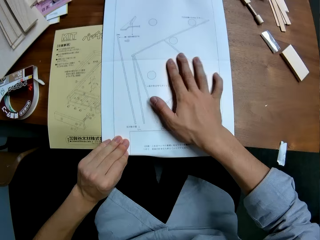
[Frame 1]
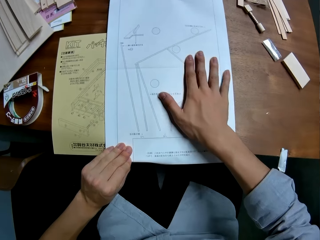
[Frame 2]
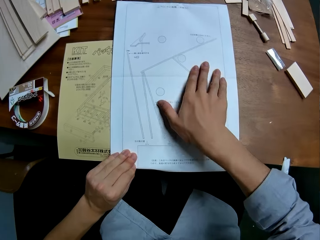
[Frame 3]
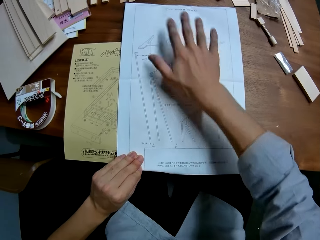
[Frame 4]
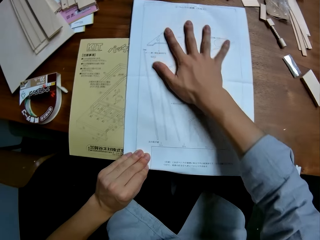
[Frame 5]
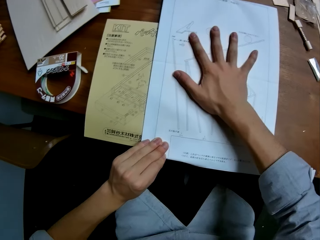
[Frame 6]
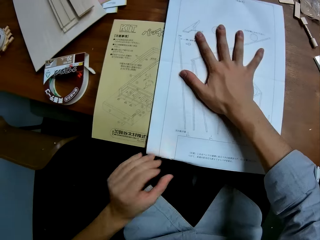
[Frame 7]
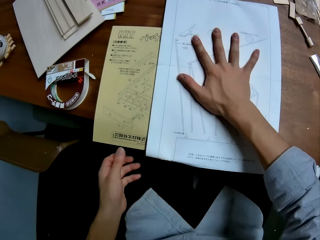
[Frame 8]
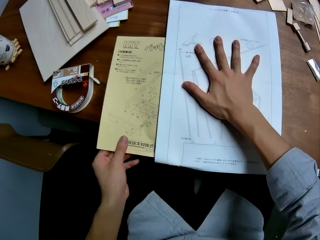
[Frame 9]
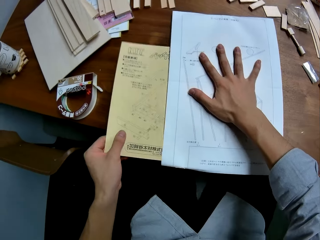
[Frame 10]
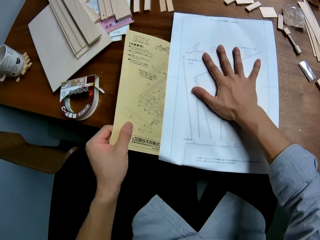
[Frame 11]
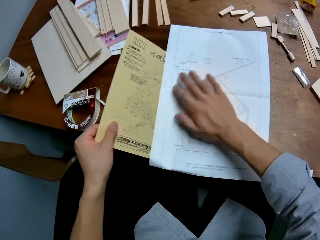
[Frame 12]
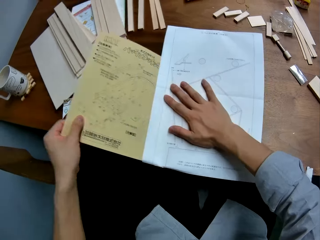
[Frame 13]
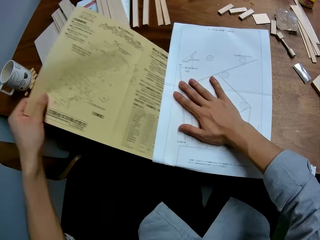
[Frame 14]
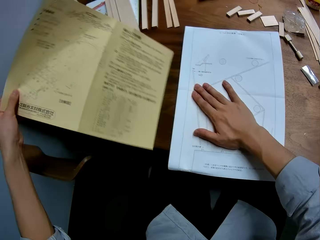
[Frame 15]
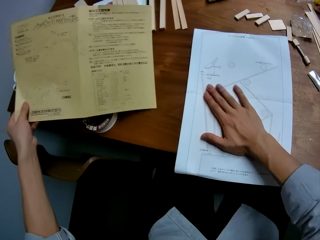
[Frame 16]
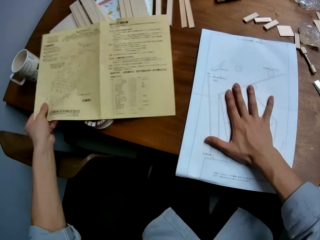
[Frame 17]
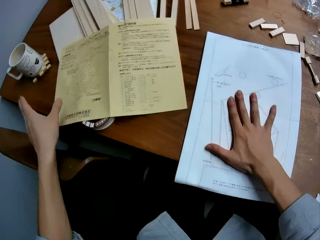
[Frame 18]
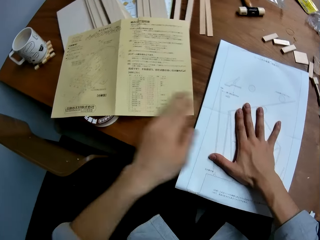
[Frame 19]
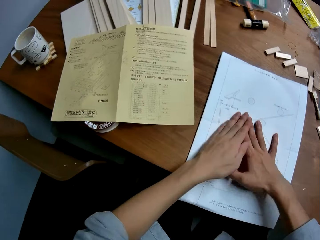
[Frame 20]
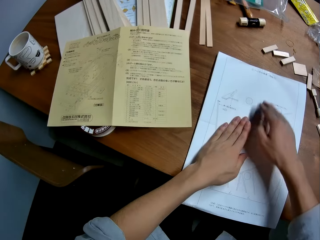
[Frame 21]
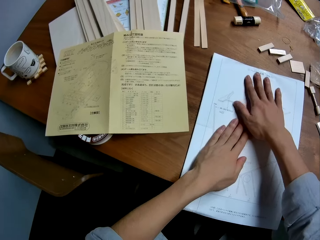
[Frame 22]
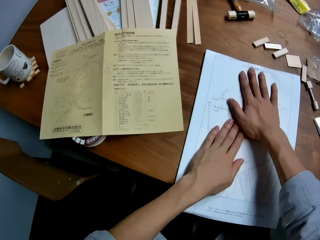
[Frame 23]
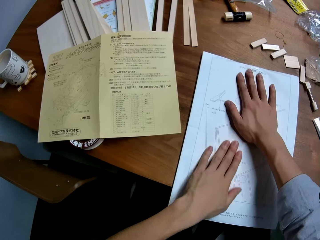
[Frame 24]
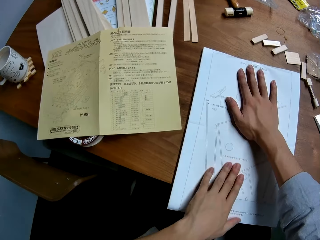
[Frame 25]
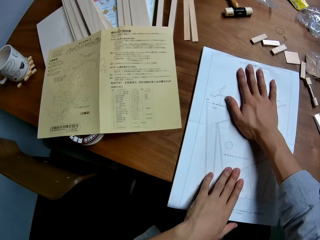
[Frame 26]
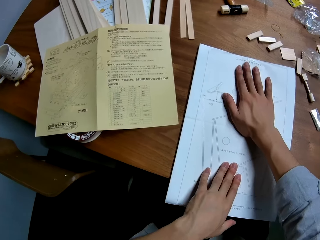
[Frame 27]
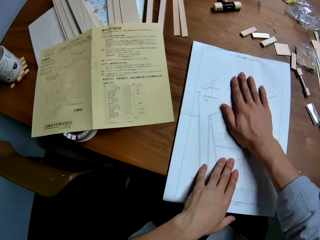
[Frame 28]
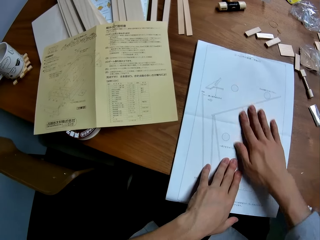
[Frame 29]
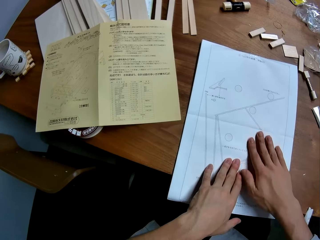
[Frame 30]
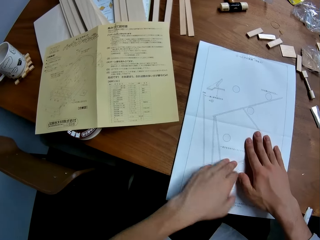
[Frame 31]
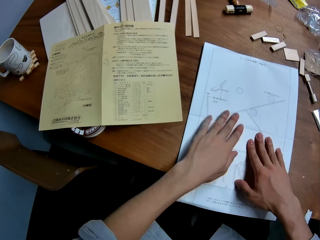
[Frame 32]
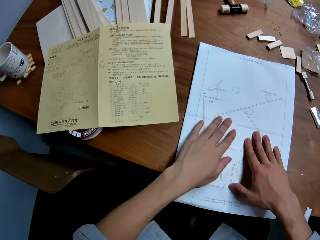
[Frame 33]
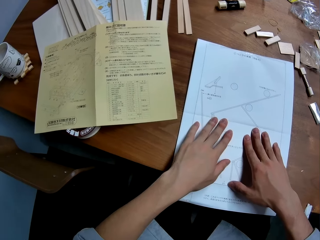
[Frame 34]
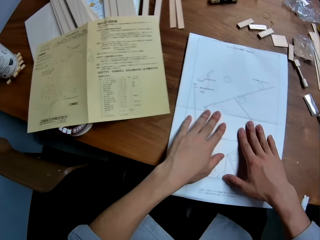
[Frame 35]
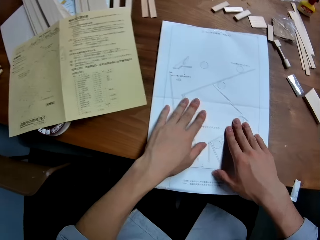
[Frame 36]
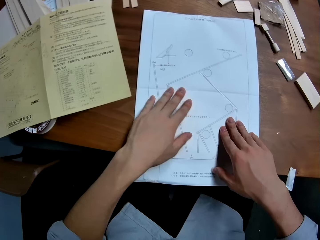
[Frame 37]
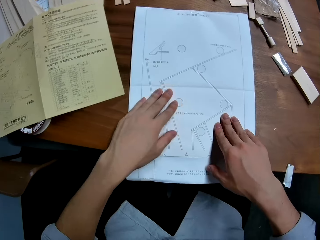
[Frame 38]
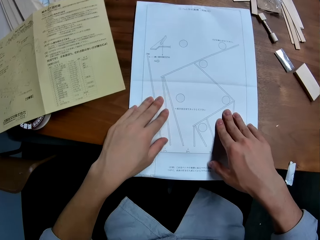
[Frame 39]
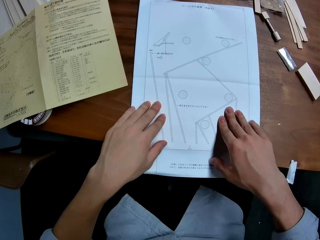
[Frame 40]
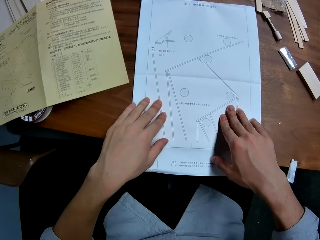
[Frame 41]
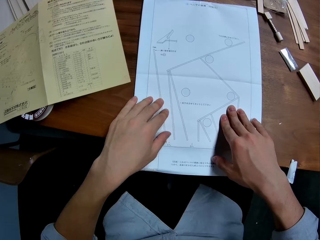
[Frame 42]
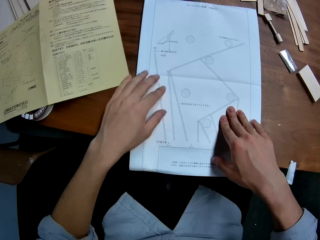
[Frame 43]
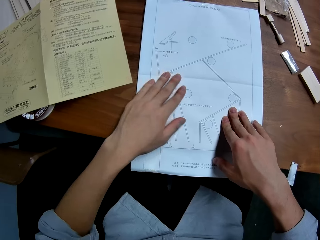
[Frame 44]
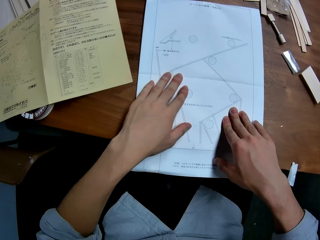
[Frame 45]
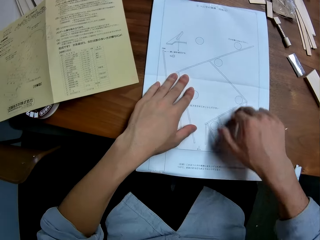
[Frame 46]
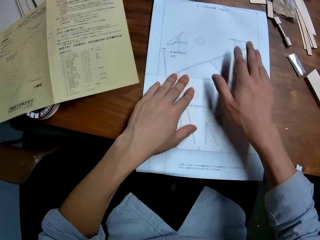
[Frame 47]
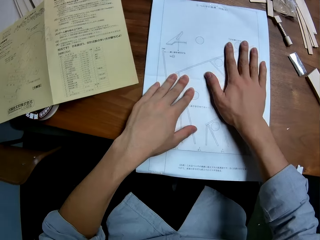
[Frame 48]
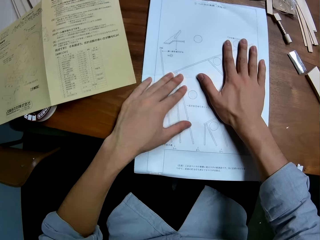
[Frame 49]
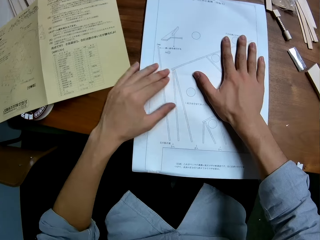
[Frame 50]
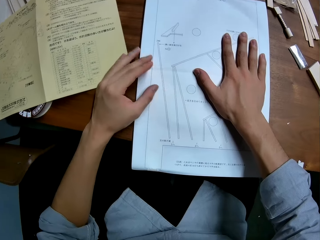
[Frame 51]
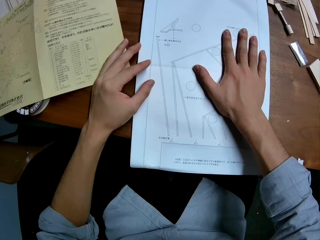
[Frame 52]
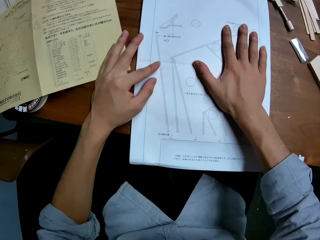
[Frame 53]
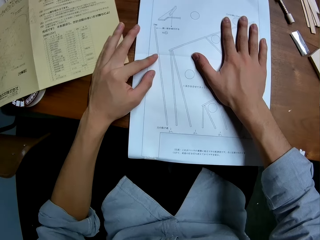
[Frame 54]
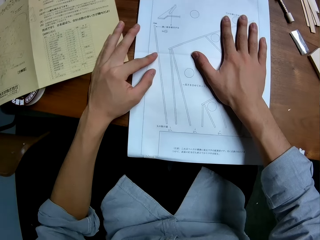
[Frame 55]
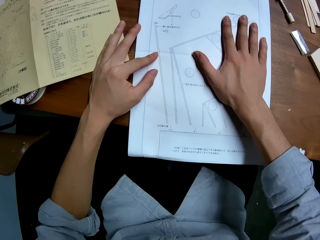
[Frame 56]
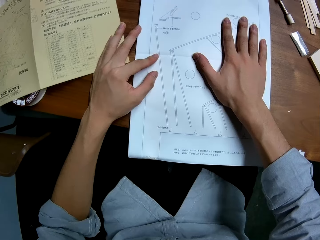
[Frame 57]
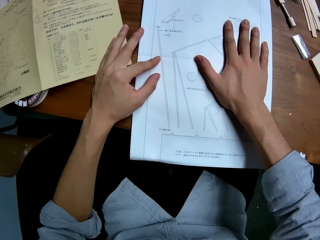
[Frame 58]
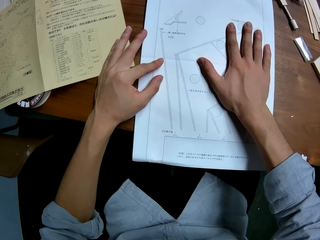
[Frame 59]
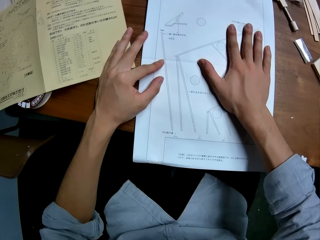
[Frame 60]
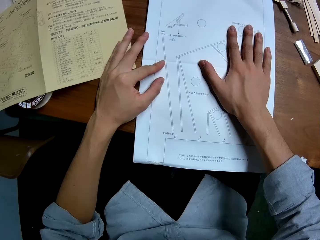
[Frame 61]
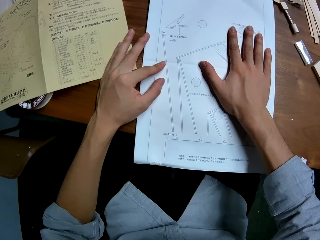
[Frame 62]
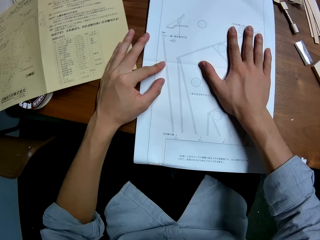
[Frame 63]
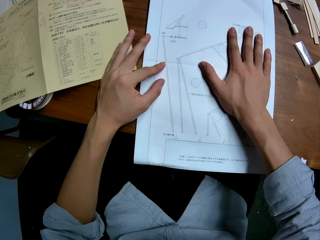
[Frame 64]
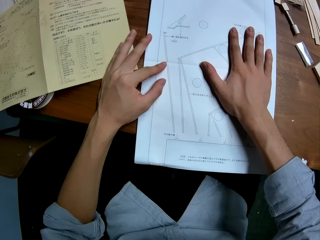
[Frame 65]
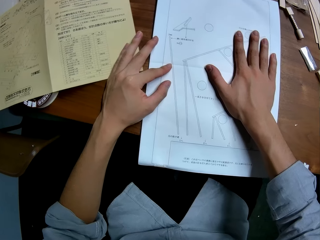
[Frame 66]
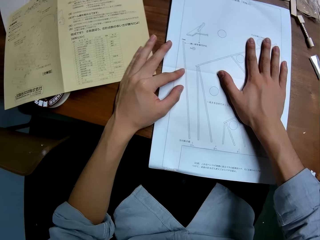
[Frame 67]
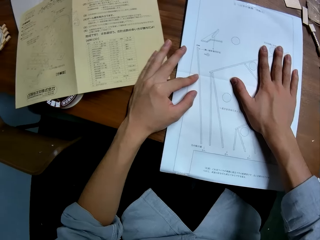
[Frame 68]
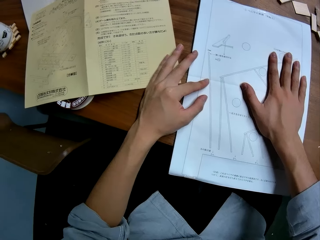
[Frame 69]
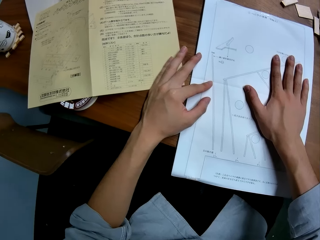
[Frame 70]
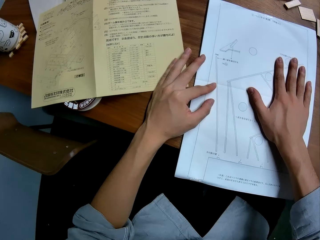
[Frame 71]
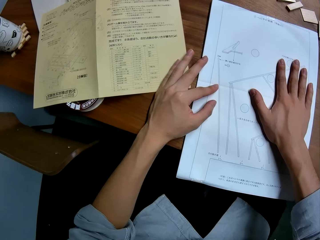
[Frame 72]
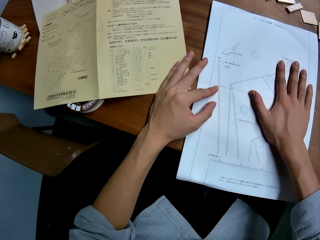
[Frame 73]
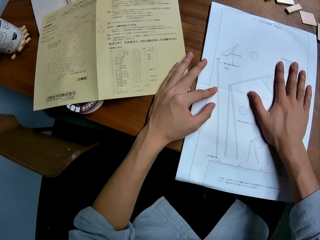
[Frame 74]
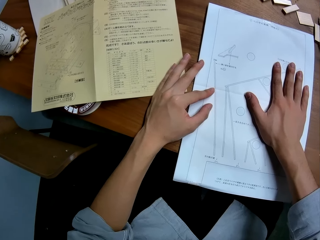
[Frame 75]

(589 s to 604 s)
The camera wearer removes the mechanical kit paper beneath the white technical drawing paper. He takes the sketch paper and puts down the sketch paper. He straightens the white technical drawing paper with his hands. He wipes his hand on the sketch paper. He looks at the sketch paper. He glances around the work table.

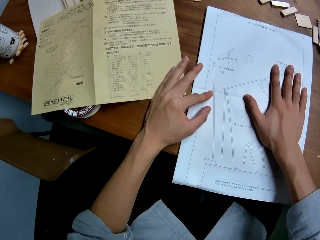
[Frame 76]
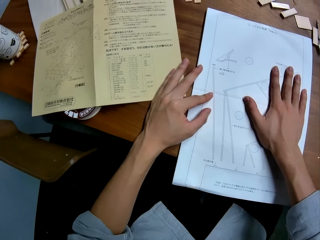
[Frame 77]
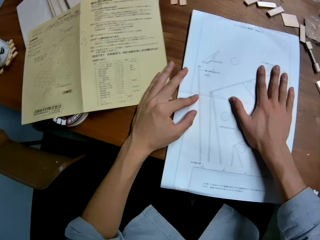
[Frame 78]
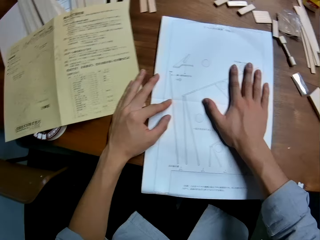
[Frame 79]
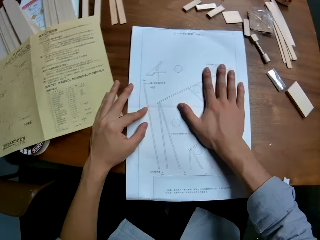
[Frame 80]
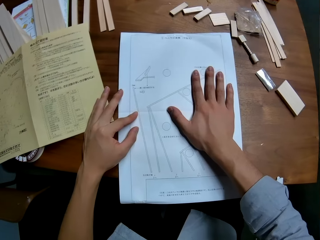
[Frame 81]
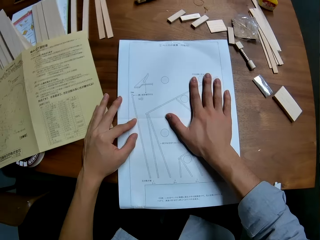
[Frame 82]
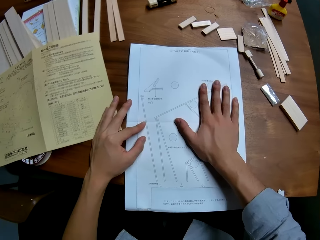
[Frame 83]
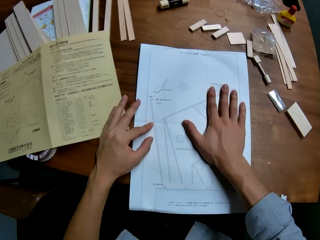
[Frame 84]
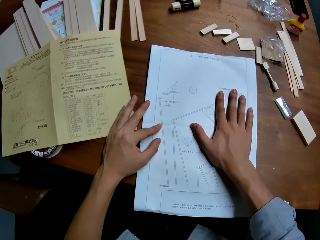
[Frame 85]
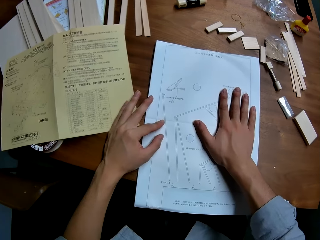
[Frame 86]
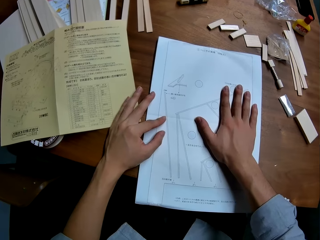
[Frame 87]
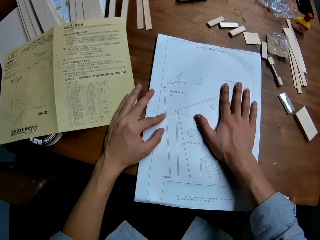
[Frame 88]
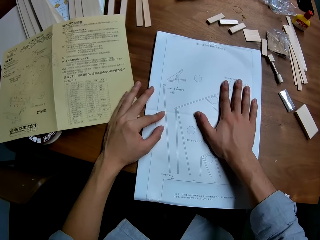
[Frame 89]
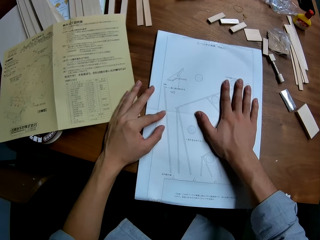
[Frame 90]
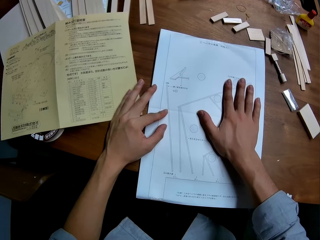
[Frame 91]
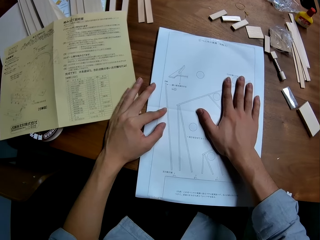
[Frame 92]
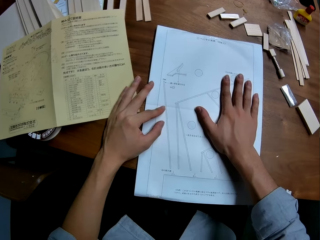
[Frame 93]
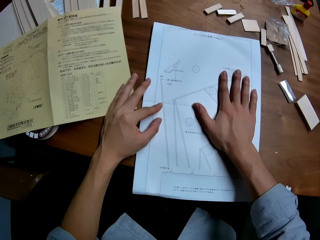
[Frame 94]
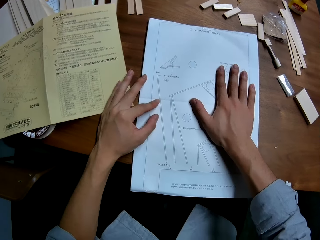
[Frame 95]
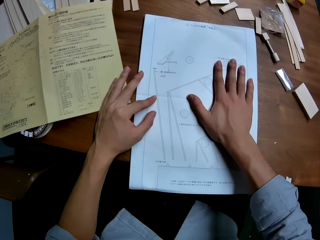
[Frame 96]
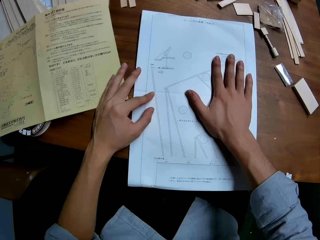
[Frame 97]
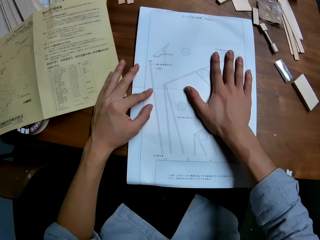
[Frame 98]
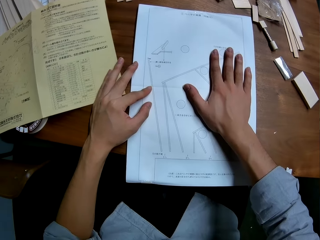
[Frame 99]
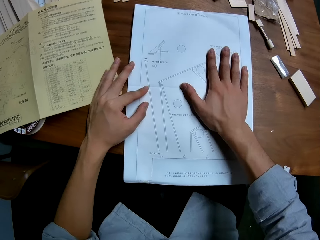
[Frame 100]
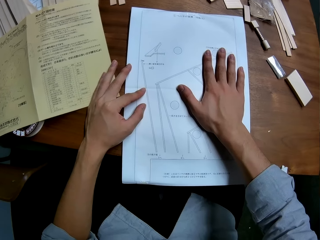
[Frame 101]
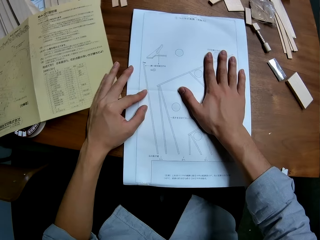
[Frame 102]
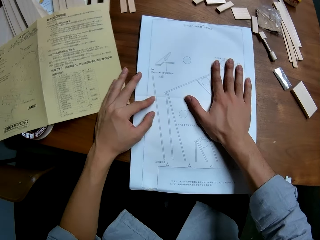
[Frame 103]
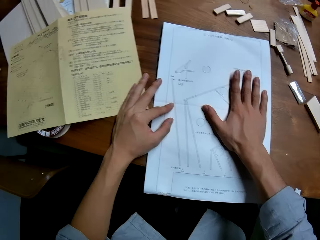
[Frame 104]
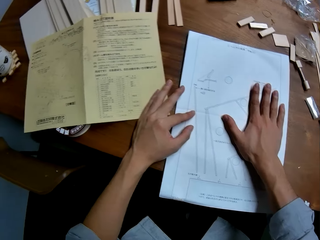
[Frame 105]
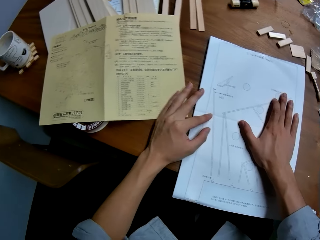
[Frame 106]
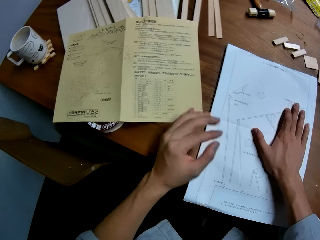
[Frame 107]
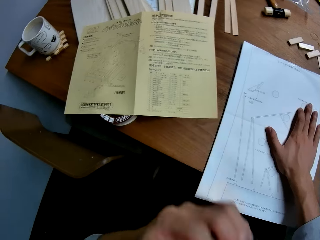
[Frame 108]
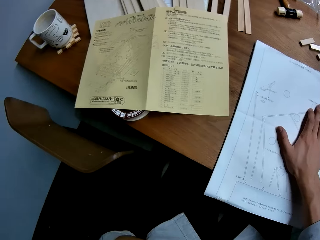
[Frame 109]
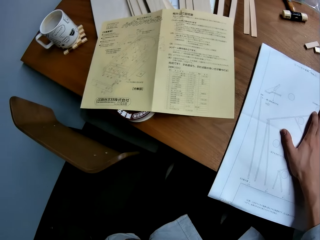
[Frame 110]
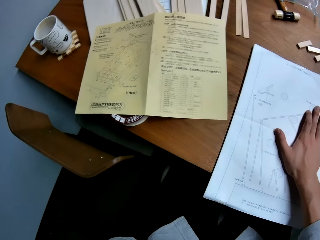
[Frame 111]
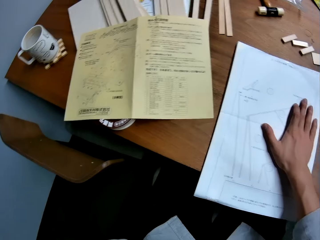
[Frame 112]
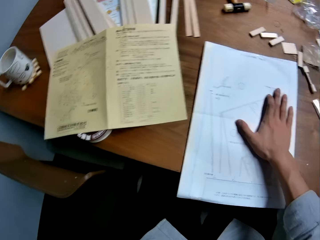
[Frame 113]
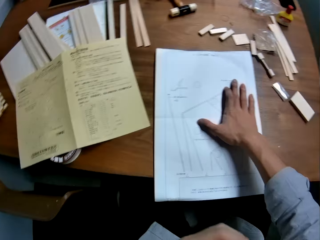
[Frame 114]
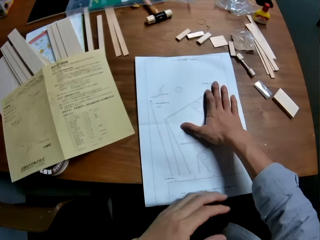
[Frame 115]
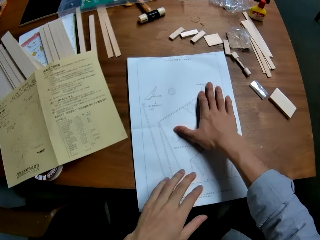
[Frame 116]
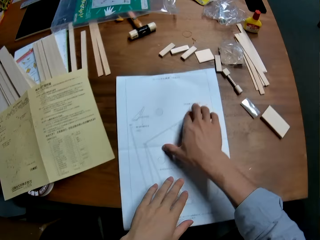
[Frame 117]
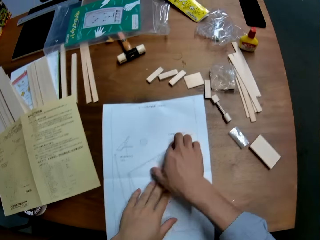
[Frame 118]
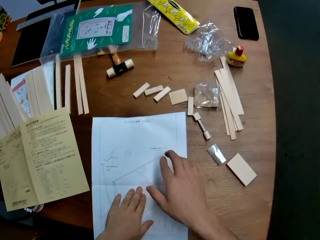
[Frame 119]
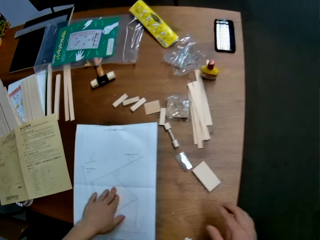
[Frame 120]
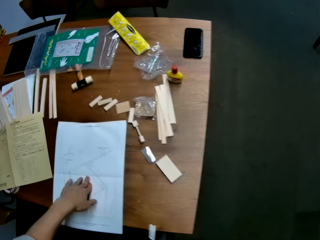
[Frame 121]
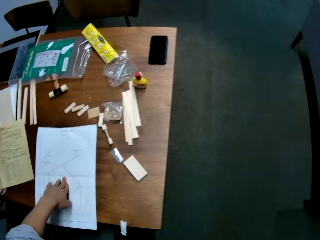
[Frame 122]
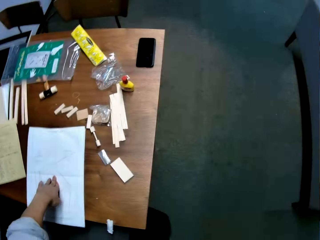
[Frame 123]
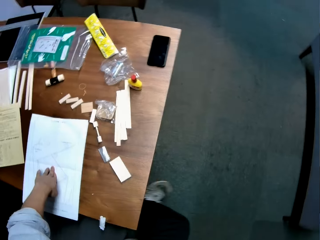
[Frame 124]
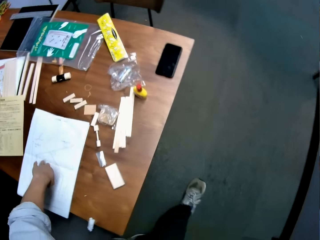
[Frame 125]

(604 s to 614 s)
The camera wearer touches his face. He raises up his hand. He places his left hand on the white technical drawing paper. He stands from the chair. He walks over to a chest of three drawers.
